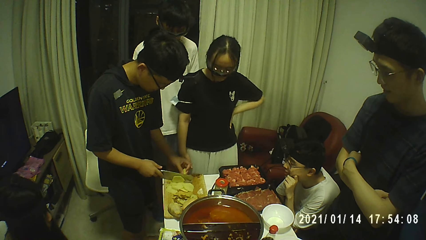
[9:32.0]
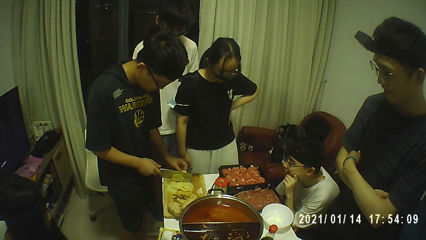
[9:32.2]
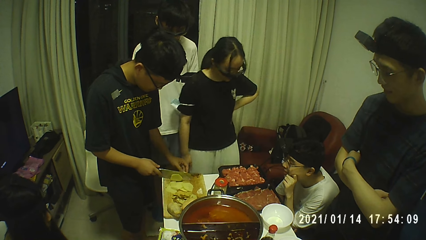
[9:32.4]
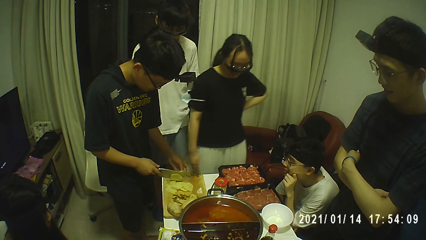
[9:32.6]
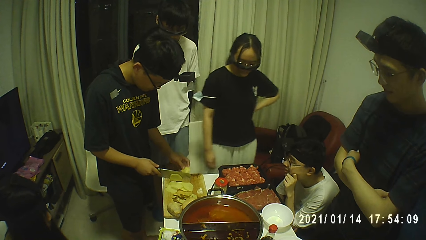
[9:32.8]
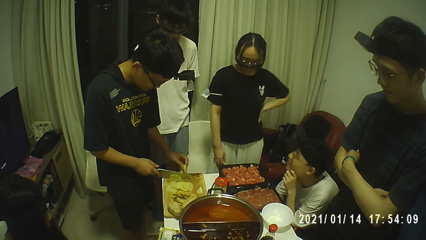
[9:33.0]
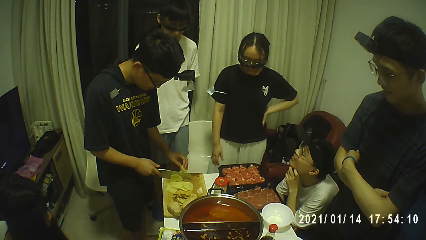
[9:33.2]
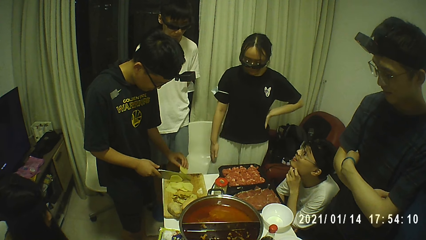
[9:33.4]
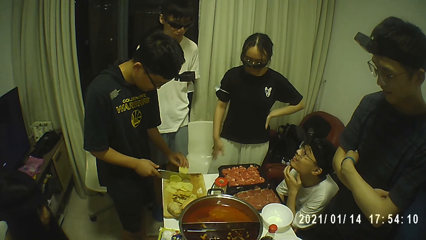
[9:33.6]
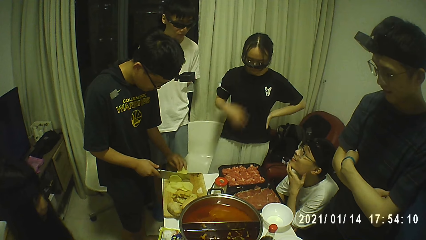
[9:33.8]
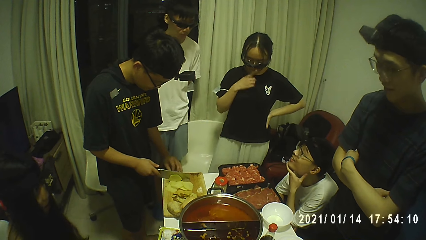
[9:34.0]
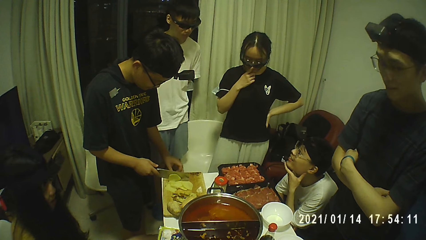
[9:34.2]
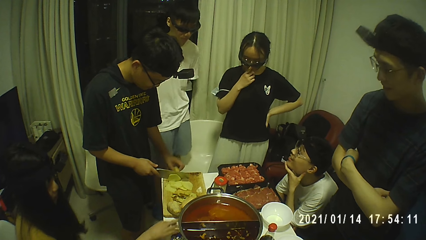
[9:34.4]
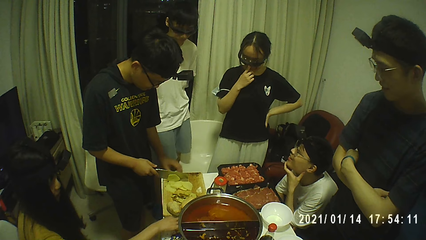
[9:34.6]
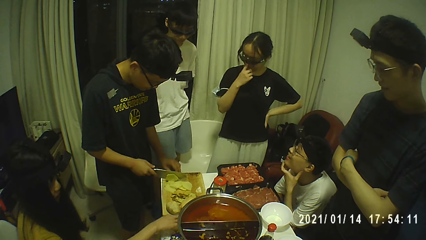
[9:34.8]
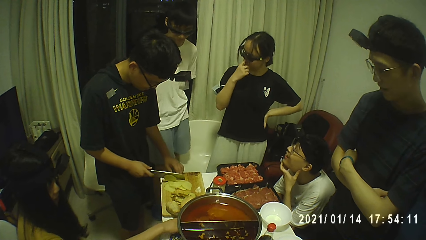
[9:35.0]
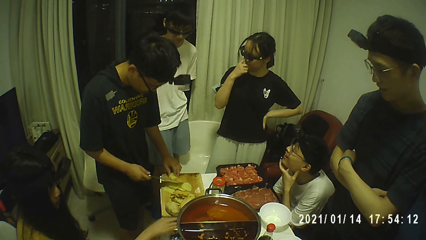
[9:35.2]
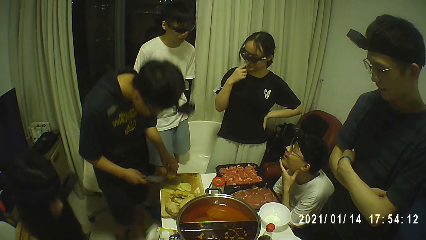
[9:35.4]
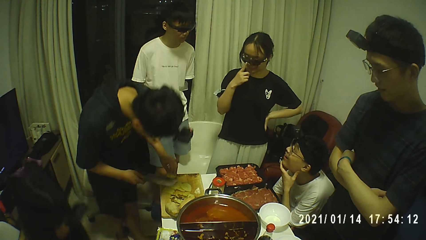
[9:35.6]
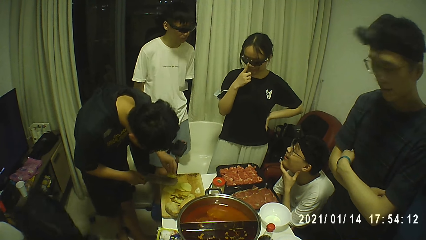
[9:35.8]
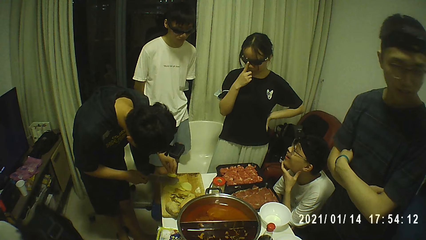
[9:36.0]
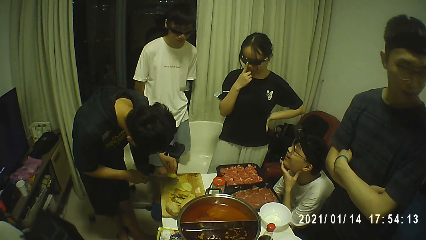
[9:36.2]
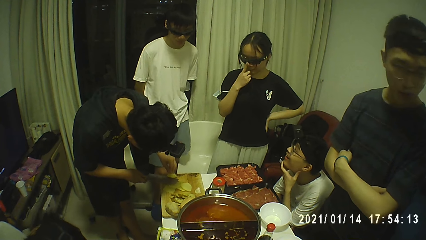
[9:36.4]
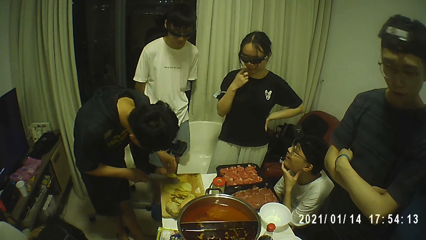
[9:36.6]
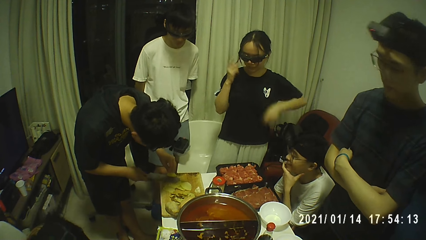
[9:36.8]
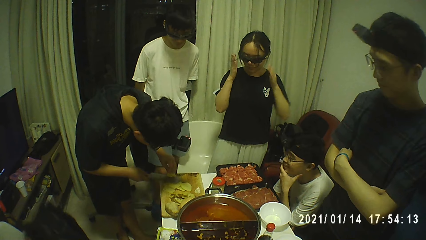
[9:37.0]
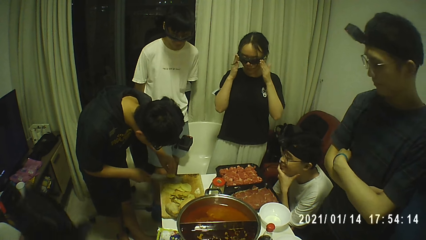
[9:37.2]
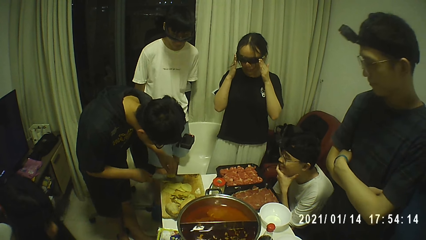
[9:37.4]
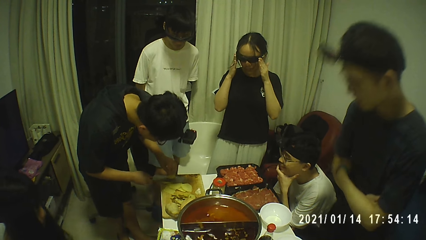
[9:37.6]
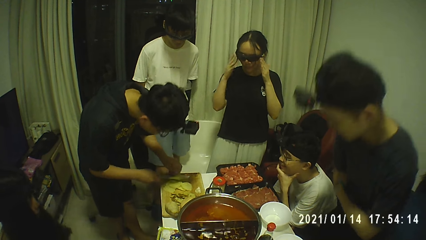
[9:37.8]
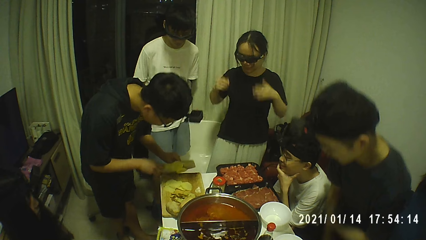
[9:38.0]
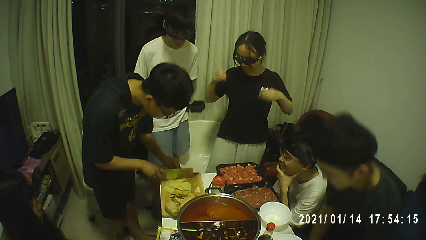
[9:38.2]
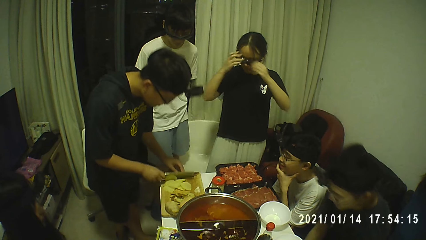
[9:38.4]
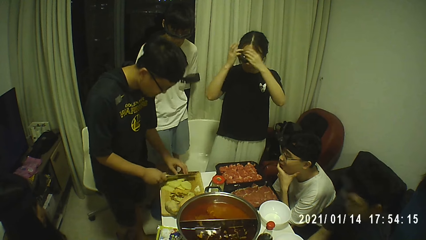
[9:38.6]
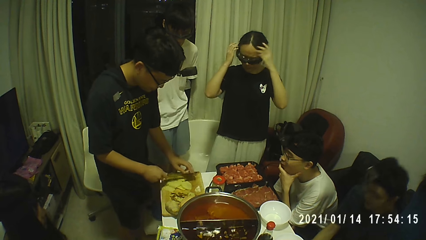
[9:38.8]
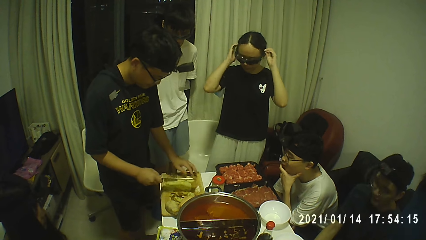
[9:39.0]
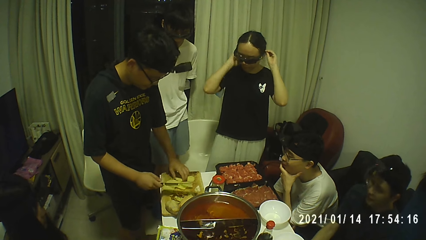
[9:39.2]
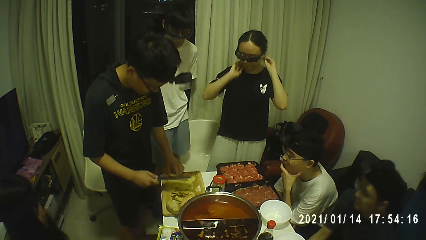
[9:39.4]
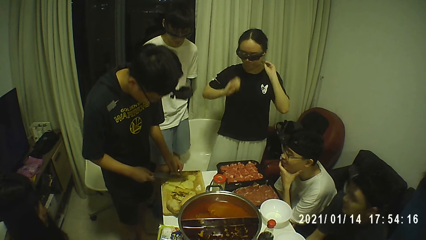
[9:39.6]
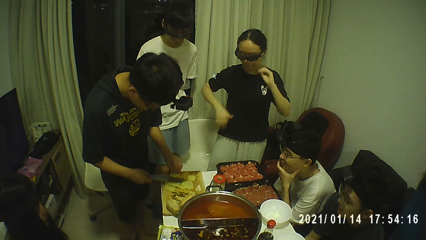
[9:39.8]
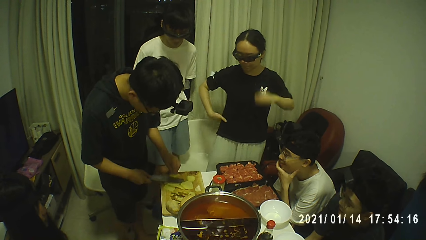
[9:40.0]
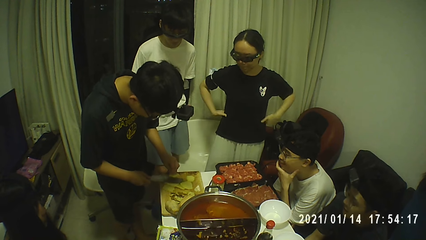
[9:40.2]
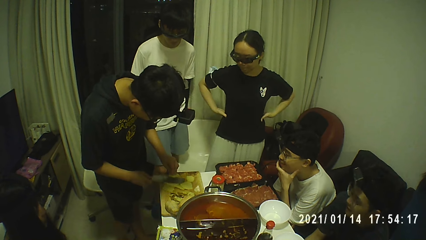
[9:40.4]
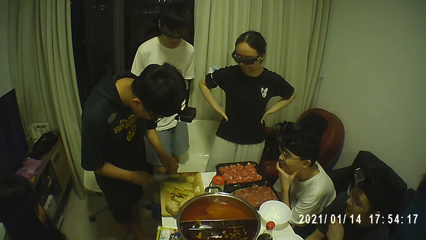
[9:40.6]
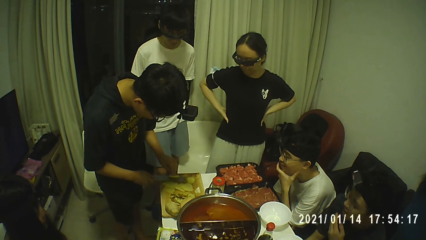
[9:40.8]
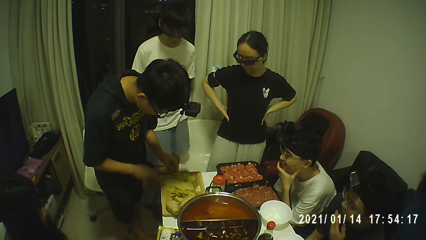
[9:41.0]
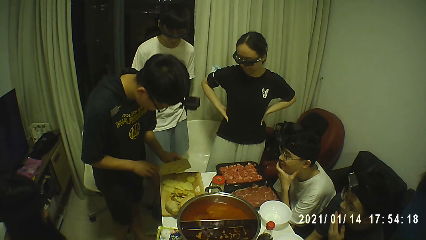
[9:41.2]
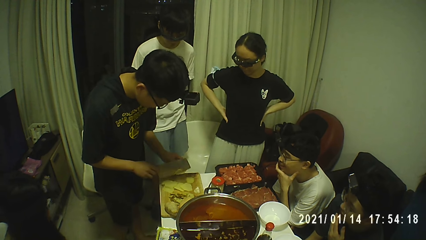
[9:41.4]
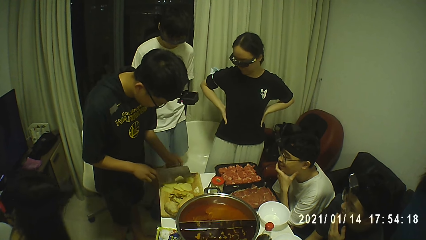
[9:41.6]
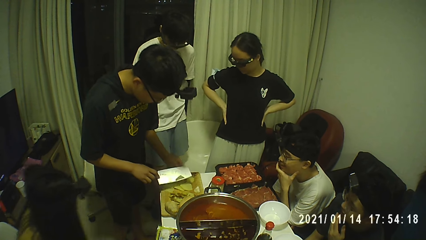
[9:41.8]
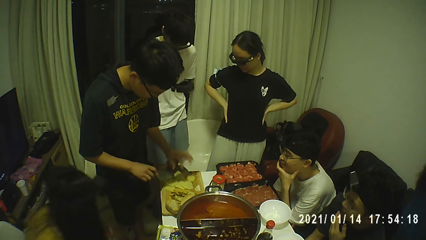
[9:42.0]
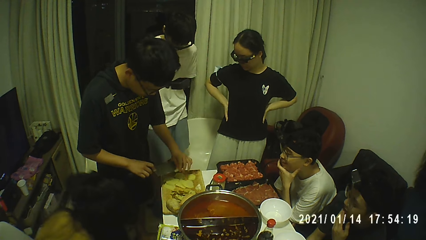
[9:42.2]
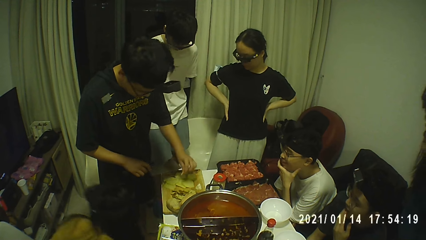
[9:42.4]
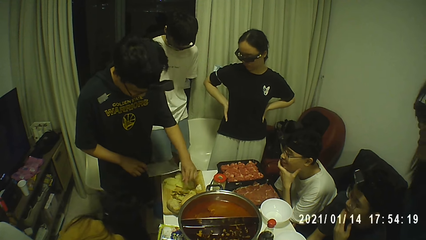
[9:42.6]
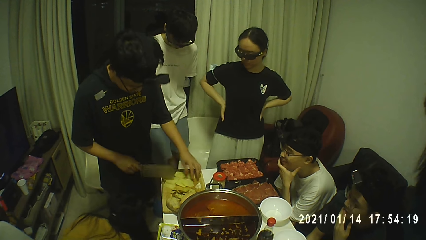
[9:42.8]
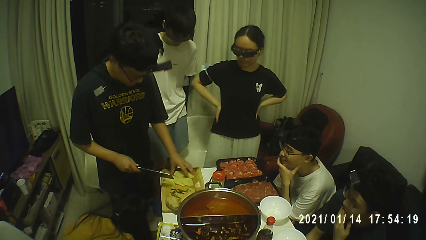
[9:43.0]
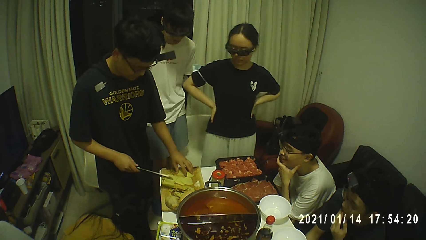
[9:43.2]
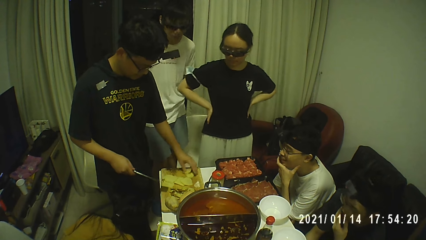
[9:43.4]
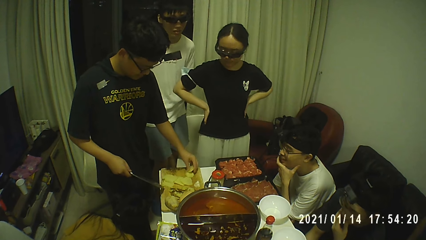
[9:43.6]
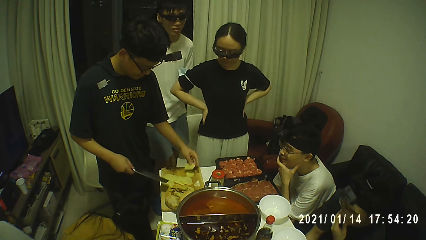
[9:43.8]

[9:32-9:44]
The man turns the potato in his left hand and drops the potato on the cutting board with his left hand. Another man adjusts his left hand on his chin. A woman adjusts her glasses with her right index finger. The first man turns the potato on the cutting board with his left hand and cuts the potato on the cutting board with the knife in his right hand. The woman adjusts her glasses with her hands. A third man sits on a chair. The woman adjusts her hair with her hands. The first man moves the potato on the cutting board with his left hand and cuts the potato on the cutting board with the knife in his right hand. The woman places her right hand on her waist and places her left hand on her waist. The third man touches his face with his left hand. The first man picks up a potato slice from the knife in his right hand with his left hand, drops the potato on the cutting board with his left hand, and picks up a slice of the potato from the cutting board with his left hand.

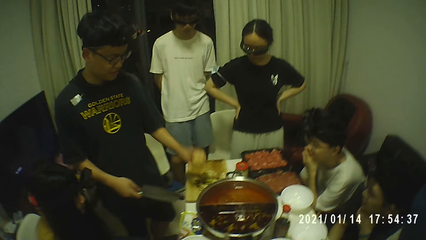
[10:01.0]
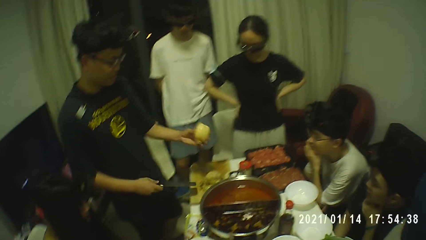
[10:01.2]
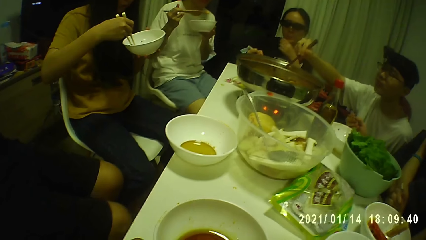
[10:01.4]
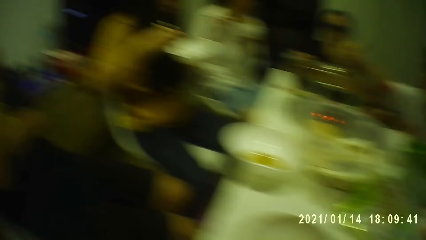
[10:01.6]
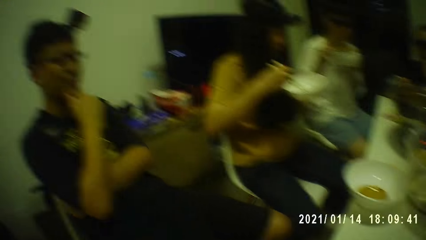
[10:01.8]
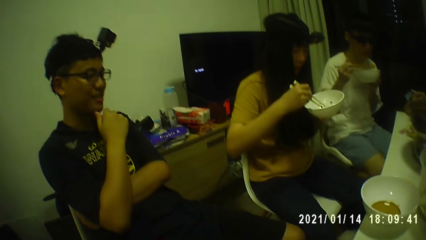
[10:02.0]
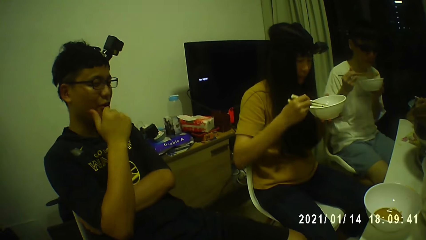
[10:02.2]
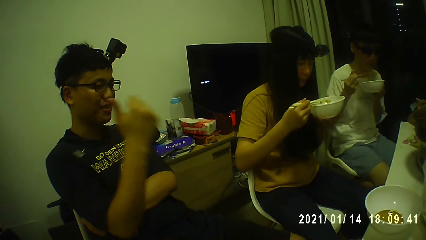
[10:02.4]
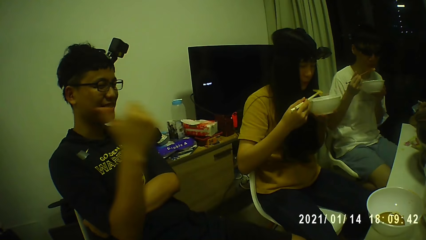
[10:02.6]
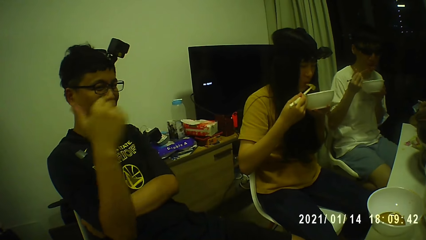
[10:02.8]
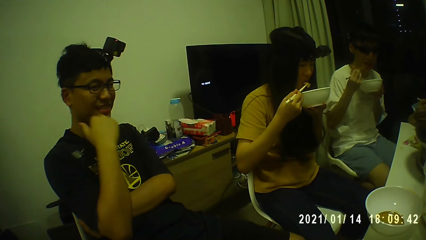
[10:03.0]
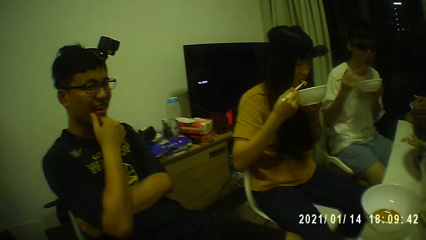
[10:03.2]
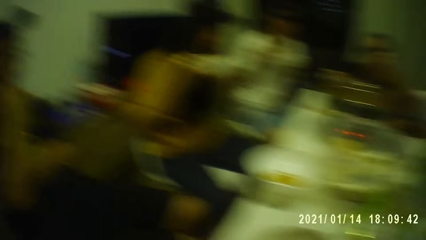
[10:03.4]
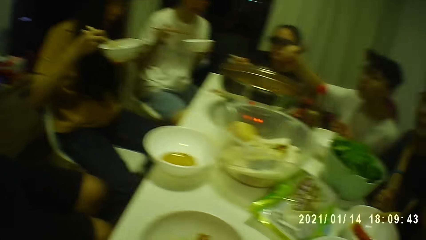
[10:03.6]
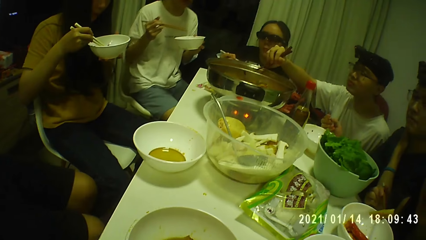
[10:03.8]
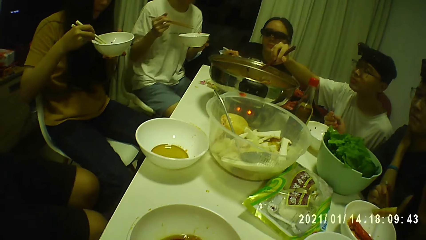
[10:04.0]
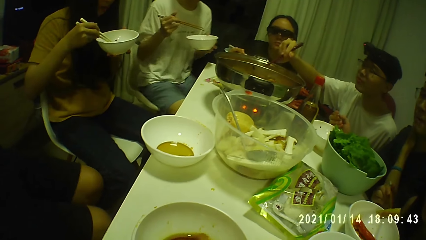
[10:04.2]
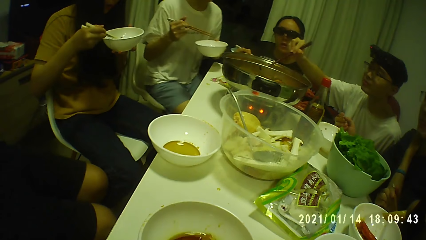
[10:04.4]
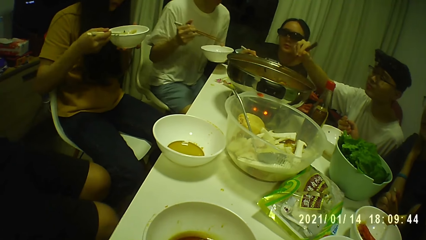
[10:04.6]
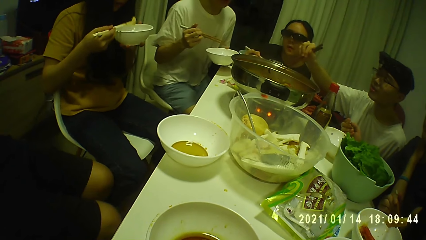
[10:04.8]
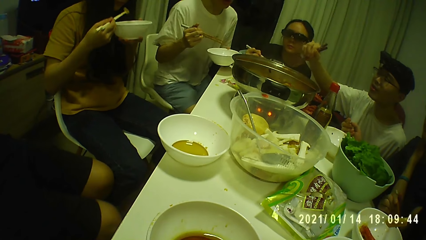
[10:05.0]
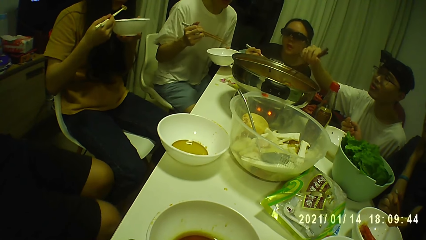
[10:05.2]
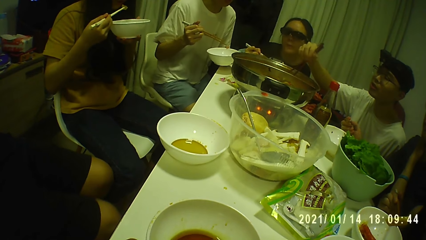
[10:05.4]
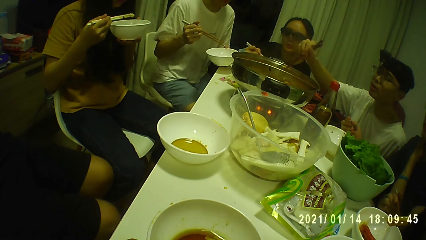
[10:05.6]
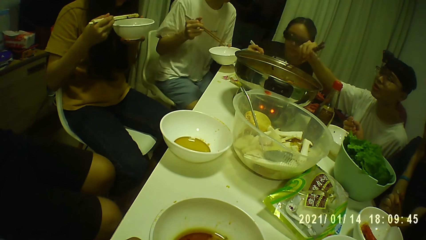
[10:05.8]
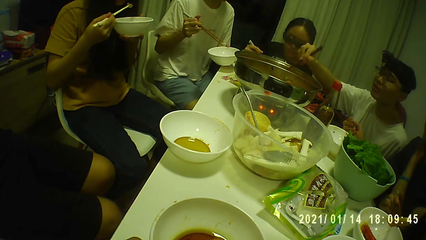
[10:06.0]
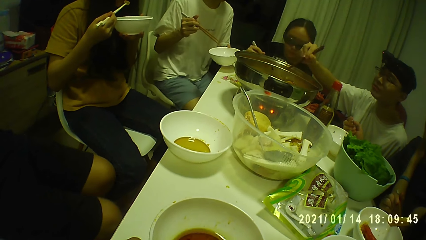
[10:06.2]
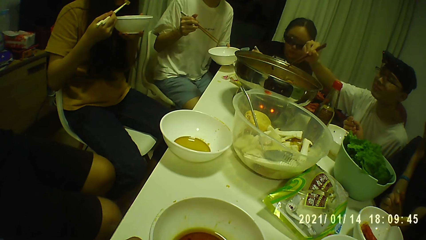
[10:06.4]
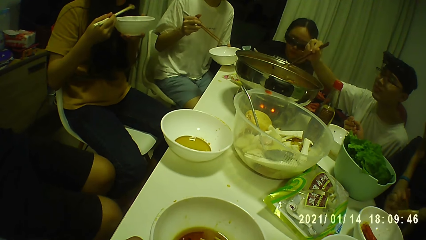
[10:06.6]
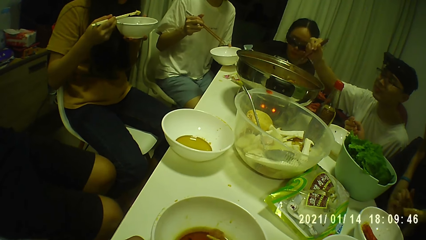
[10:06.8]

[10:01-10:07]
A man picks a lotus root from the cutting board with his left hand. A woman picks potato from a plate in her left hand with chopsticks in her right hand. Another man puts meat in his mouth with chopsticks in his right hand. The woman puts the potato in her mouth with the chopsticks in her right hand. The first man touches his face with his right hand. The woman picks potato from the plate in her left hand with chopsticks in her right hand. A third man picks meat from a pot on the table with chopsticks in his right hand. Another woman picks meat from a plate on the table with a chopstick in her right hand.
